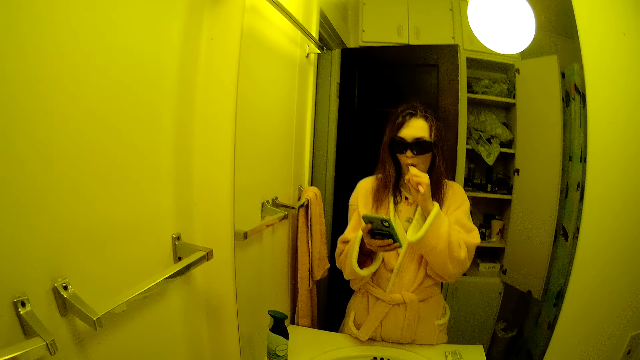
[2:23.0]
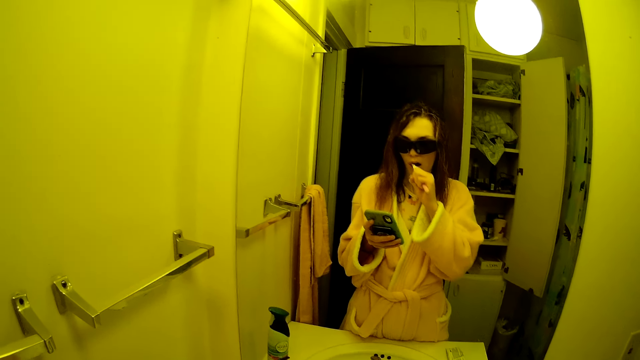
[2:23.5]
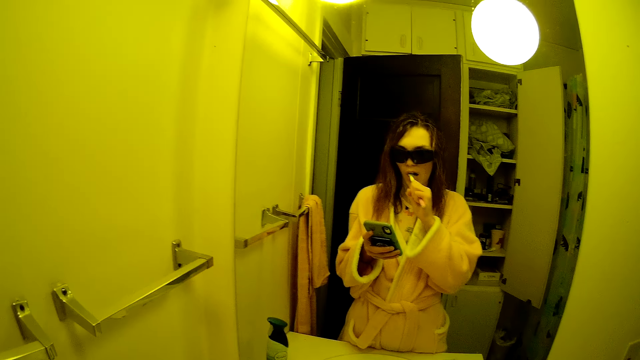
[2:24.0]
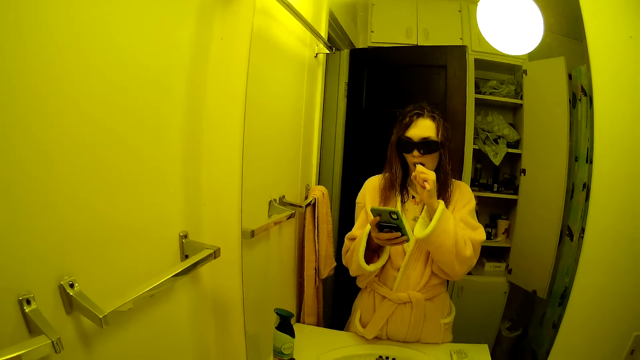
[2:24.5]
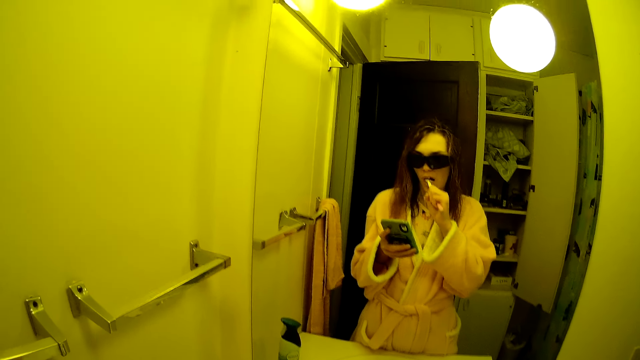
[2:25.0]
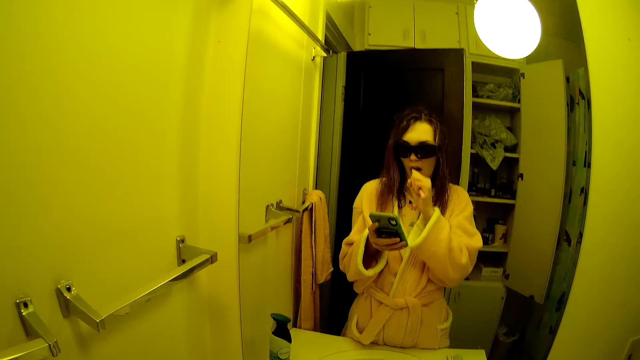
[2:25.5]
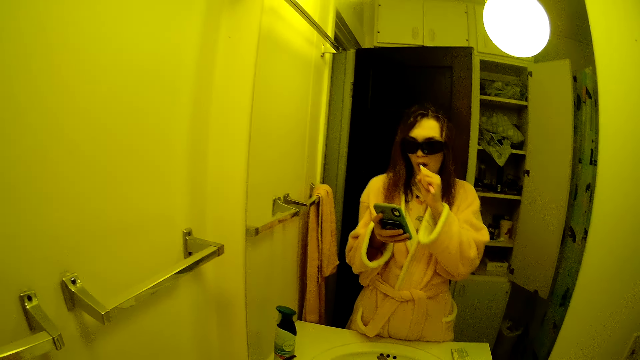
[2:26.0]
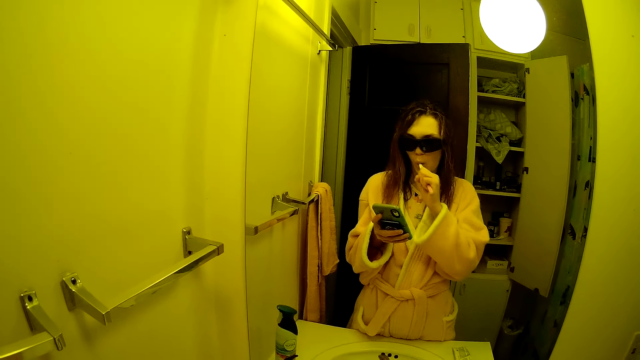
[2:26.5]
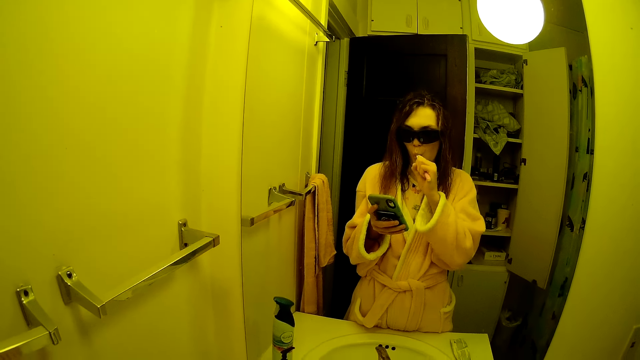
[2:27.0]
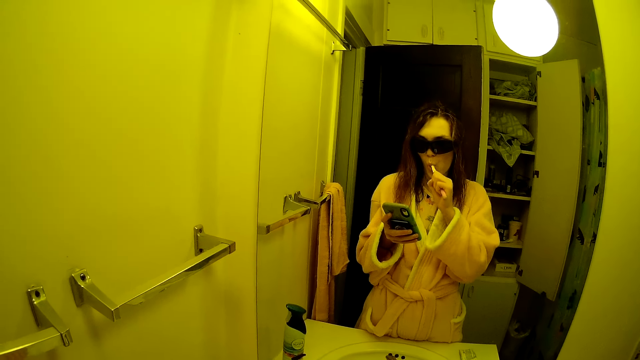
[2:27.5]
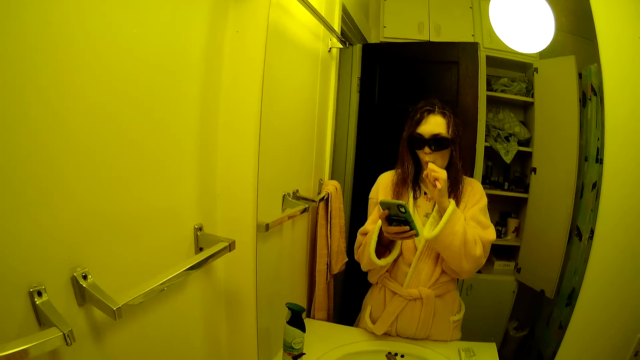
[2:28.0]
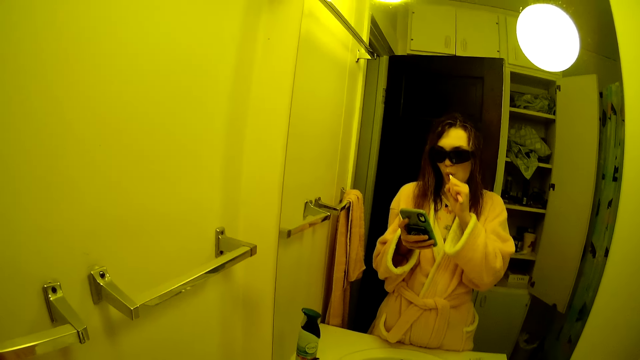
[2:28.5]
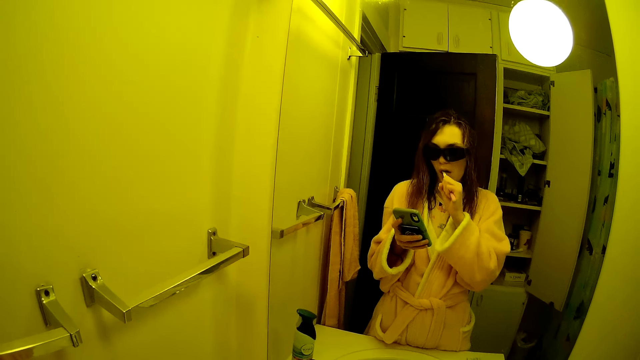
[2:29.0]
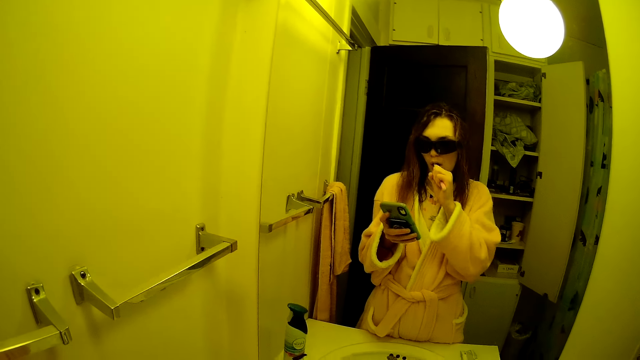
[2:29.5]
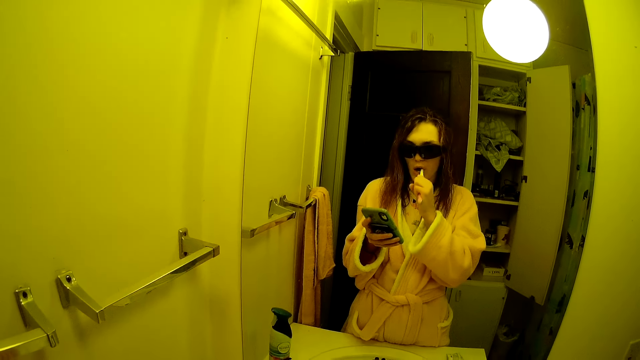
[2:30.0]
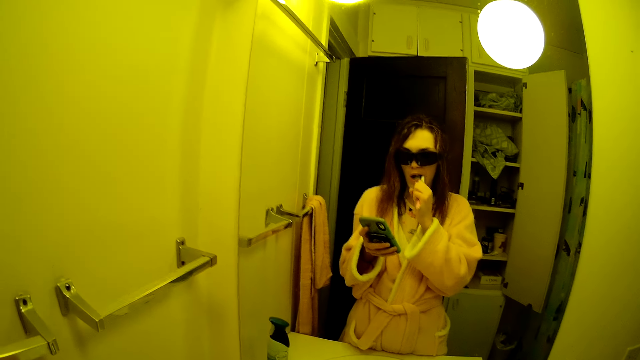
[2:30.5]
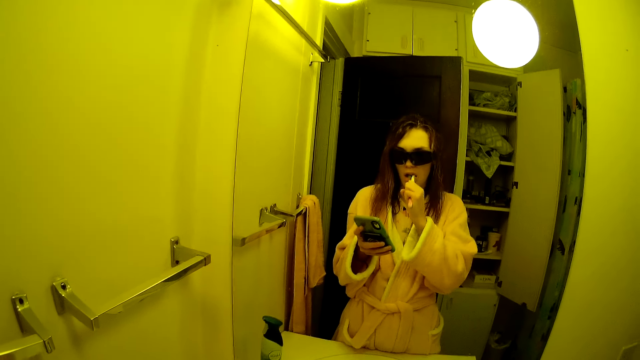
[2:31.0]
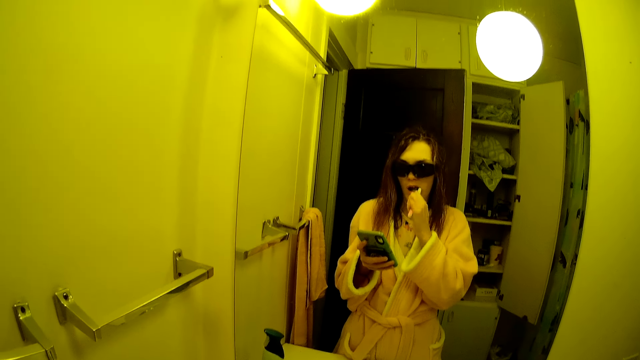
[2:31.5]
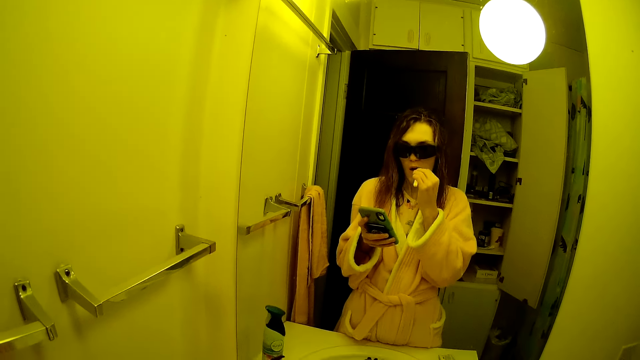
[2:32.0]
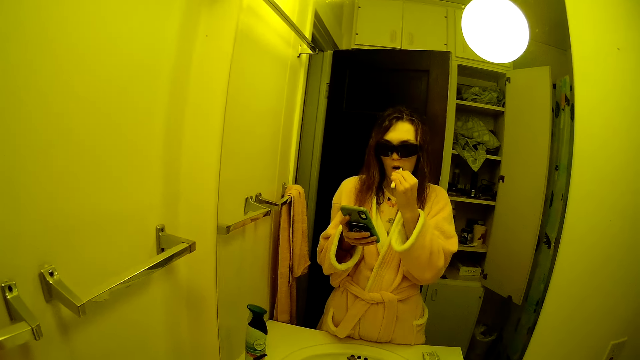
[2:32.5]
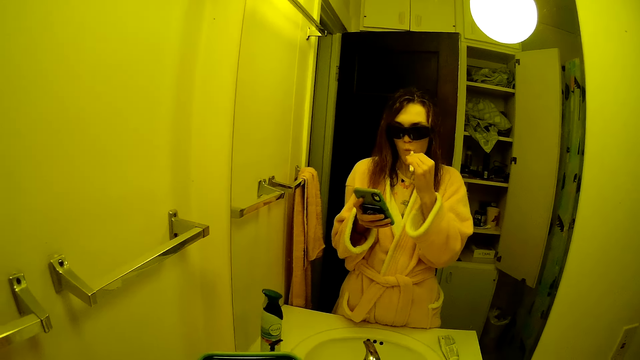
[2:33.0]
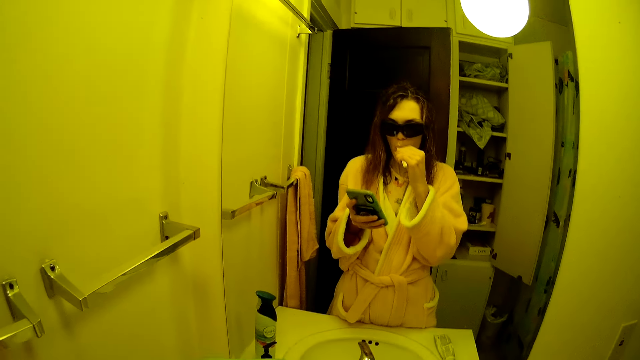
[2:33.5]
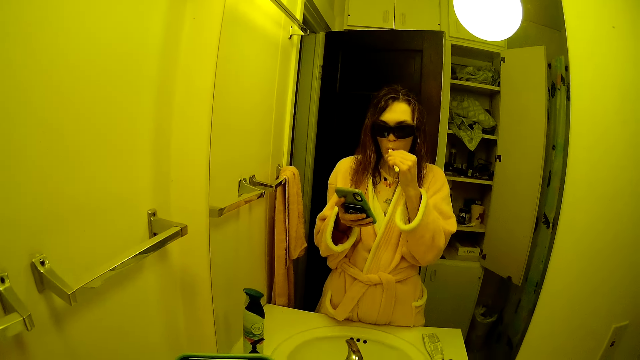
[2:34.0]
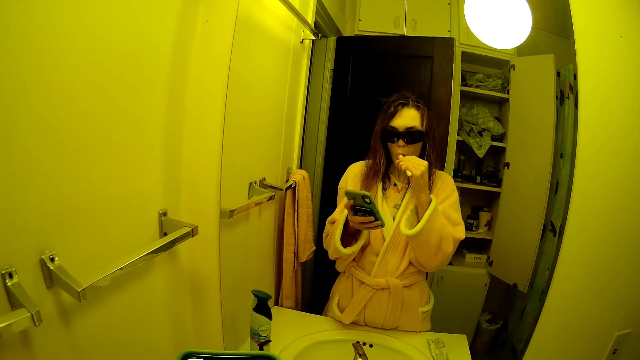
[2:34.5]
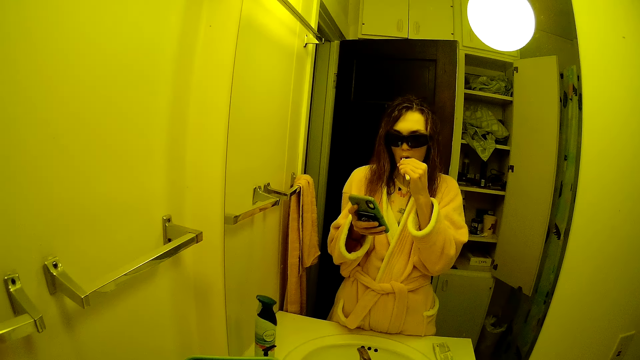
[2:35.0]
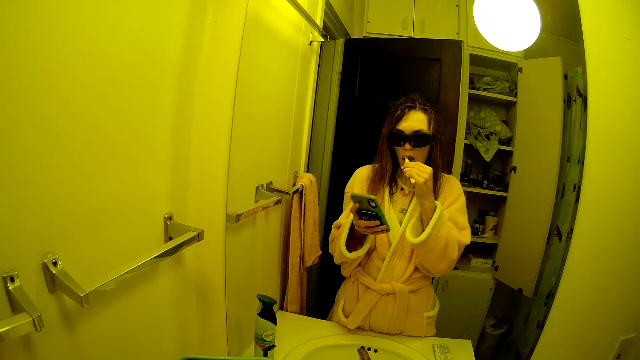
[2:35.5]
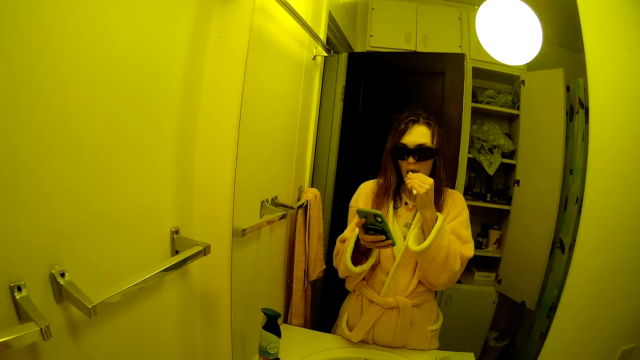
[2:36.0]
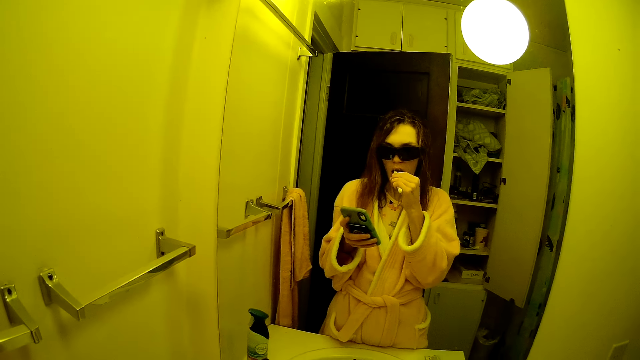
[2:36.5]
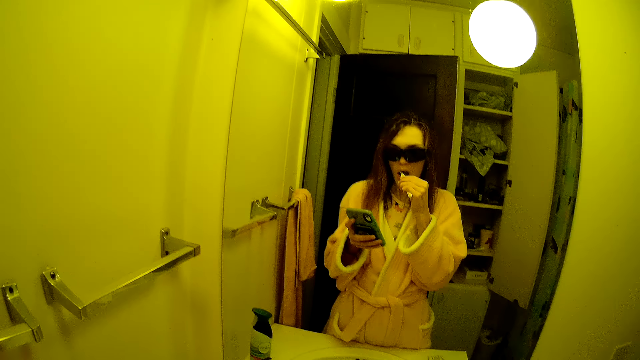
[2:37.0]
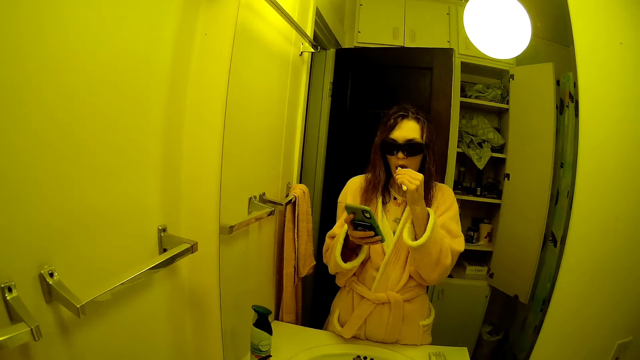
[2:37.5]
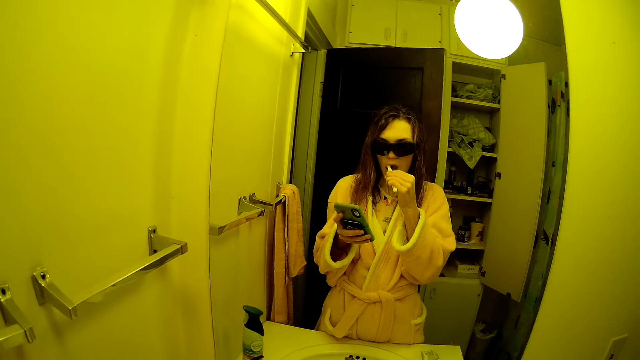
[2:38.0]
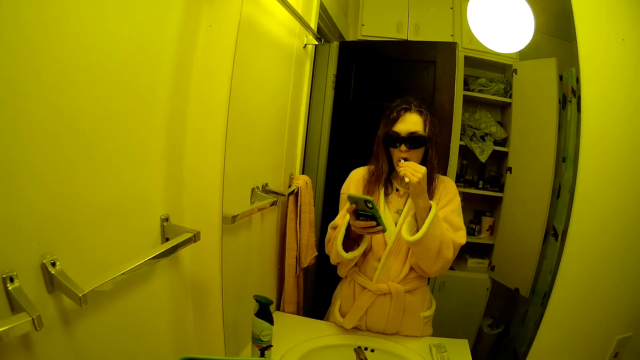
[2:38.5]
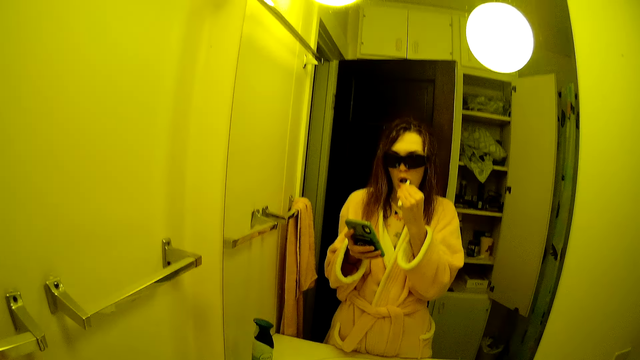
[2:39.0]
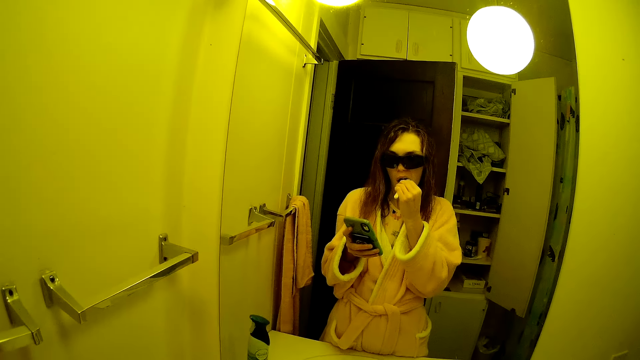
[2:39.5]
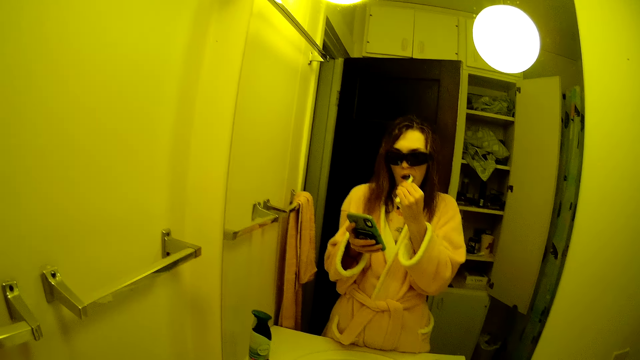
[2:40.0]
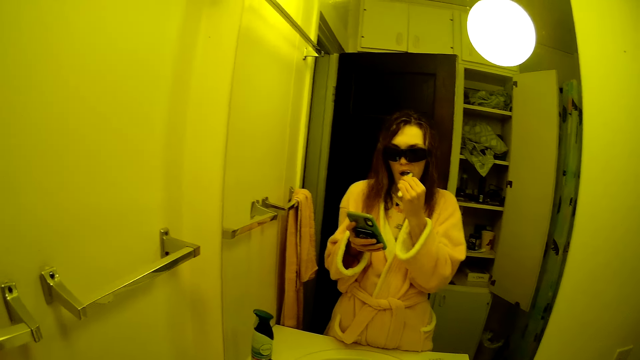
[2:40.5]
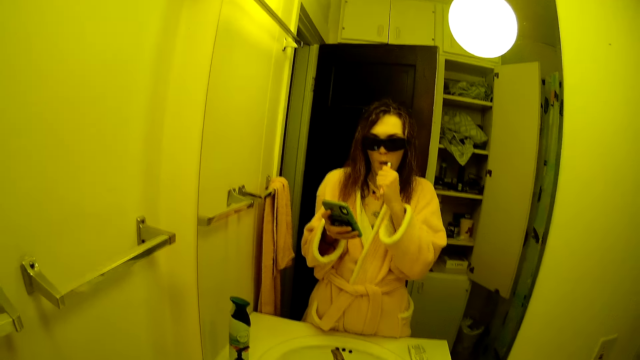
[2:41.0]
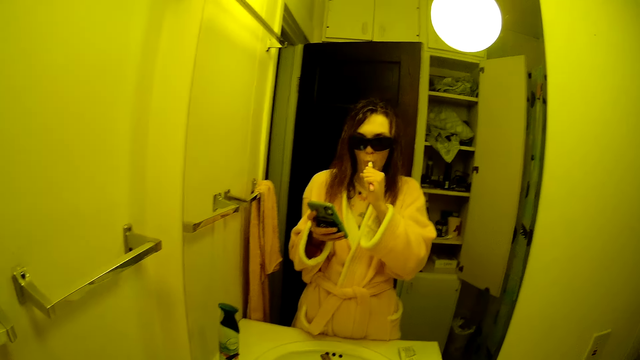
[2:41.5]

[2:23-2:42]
The camera wearer stares at a phone. They brush their teeth.

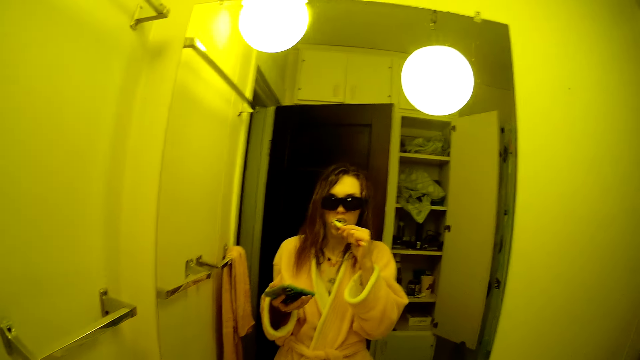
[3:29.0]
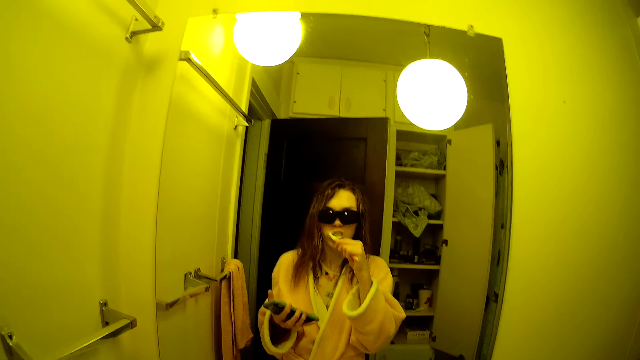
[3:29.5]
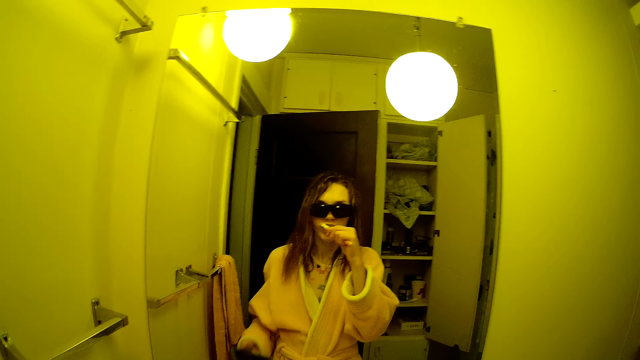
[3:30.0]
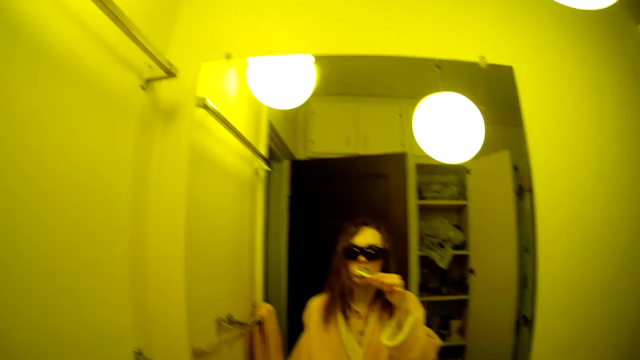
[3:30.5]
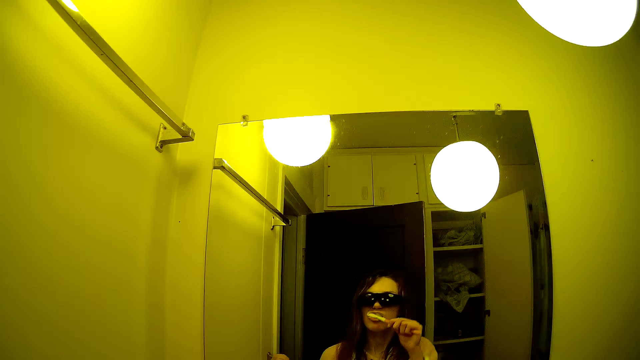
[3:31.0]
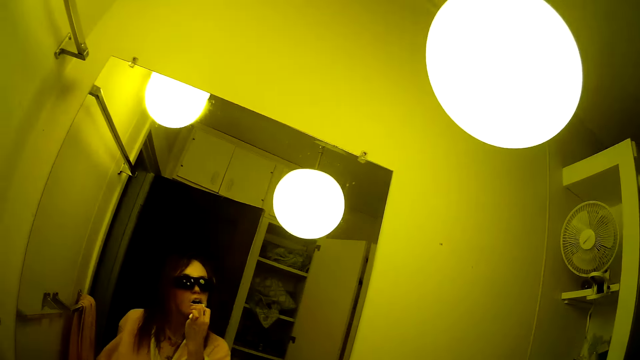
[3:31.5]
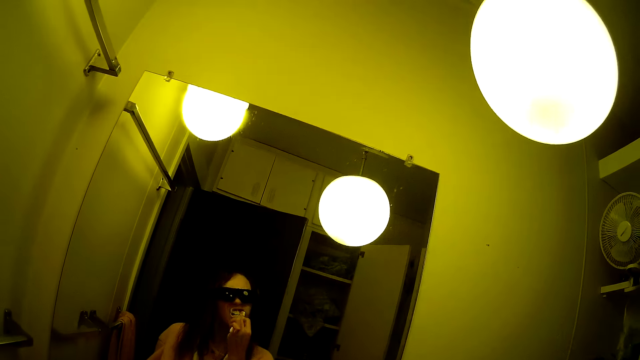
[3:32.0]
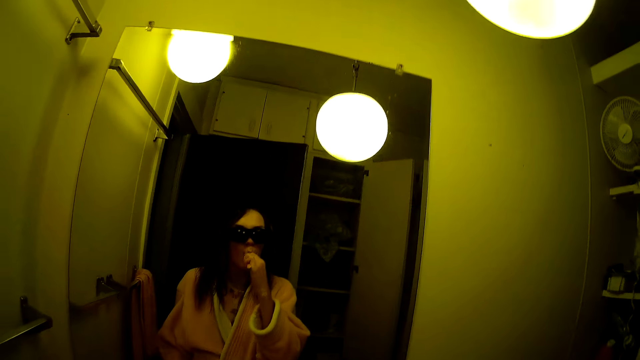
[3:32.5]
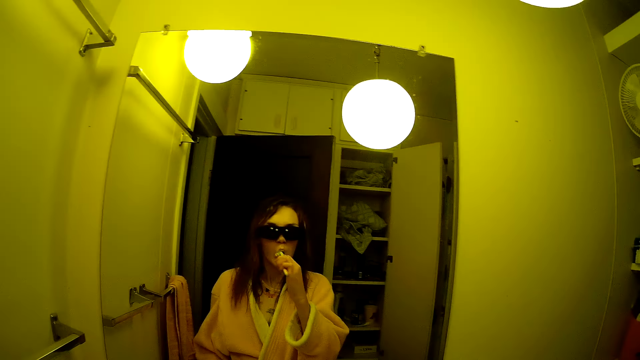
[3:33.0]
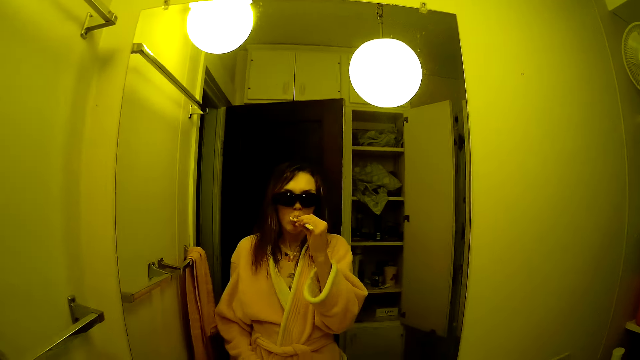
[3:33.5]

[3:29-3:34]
The camera wearer drops a phone on the sink top. They brush their teeth.
